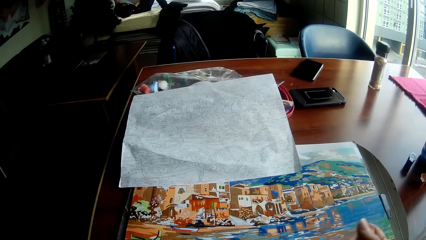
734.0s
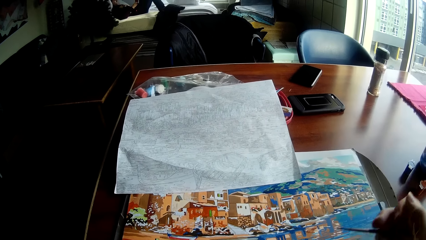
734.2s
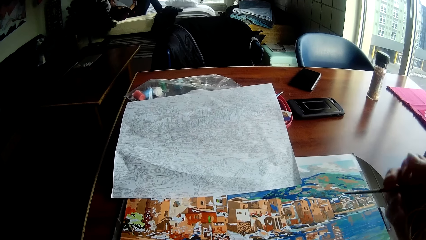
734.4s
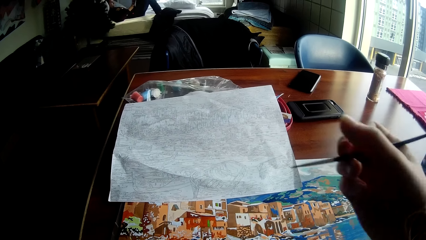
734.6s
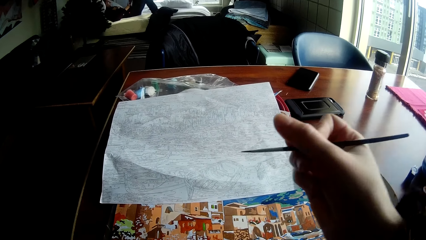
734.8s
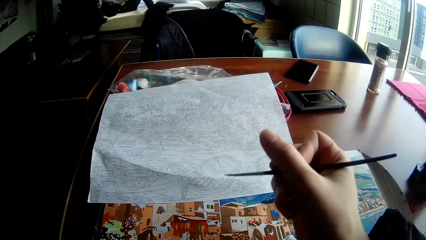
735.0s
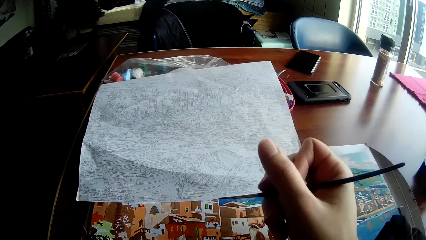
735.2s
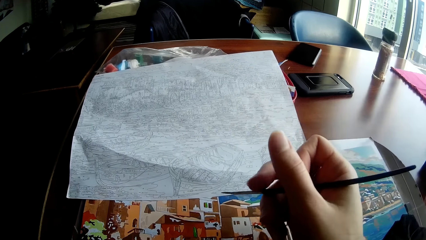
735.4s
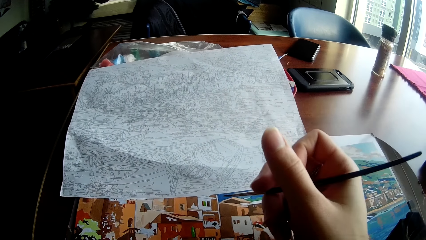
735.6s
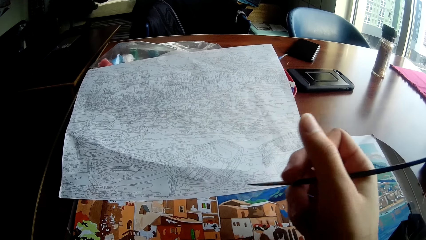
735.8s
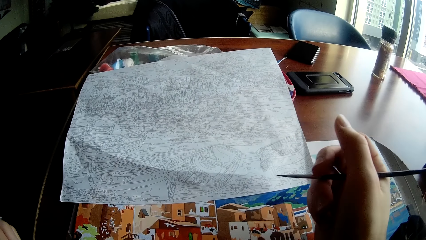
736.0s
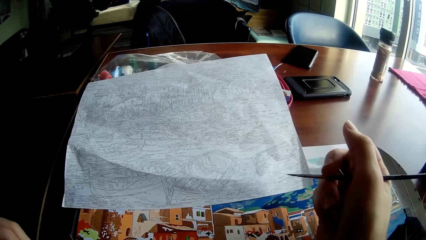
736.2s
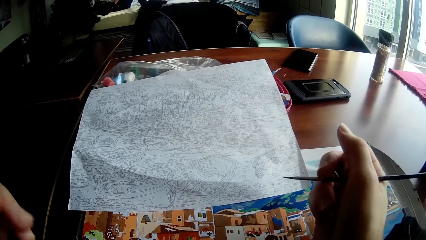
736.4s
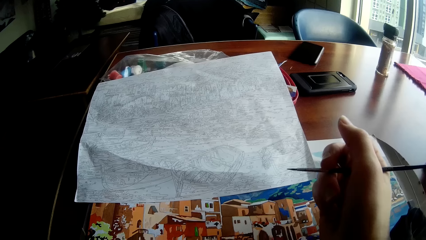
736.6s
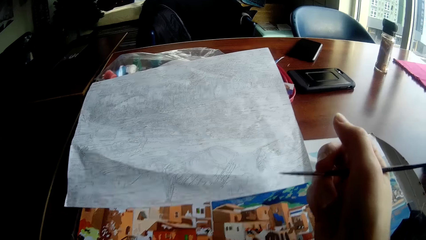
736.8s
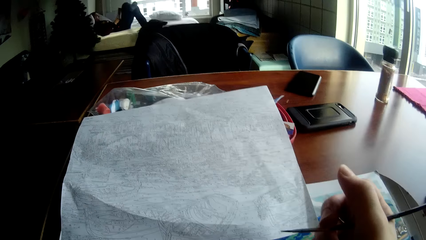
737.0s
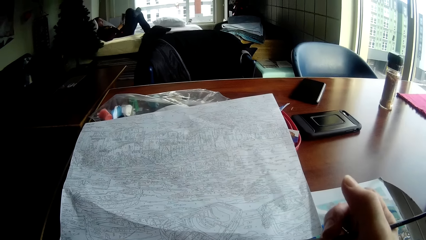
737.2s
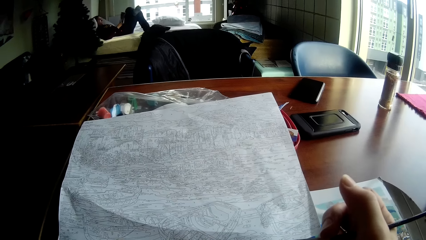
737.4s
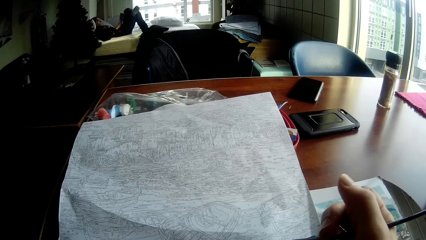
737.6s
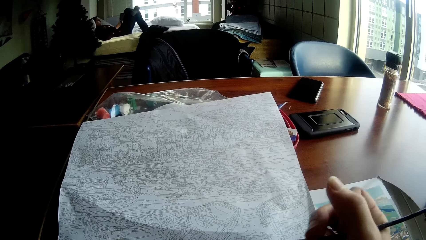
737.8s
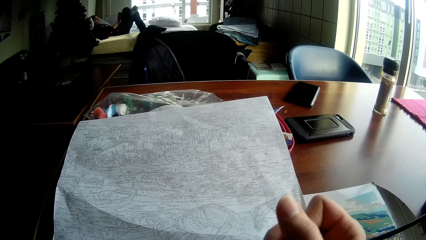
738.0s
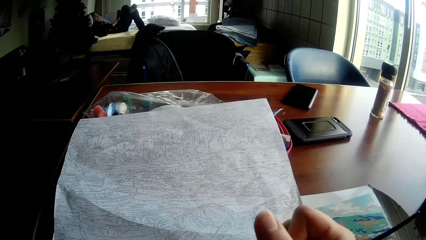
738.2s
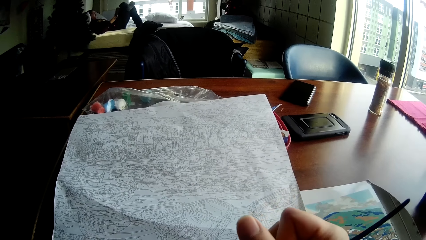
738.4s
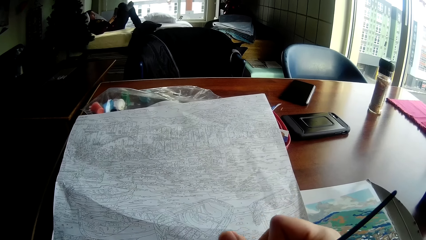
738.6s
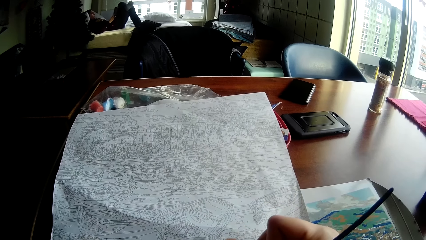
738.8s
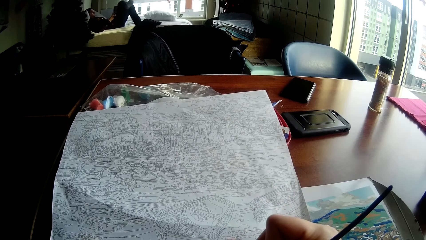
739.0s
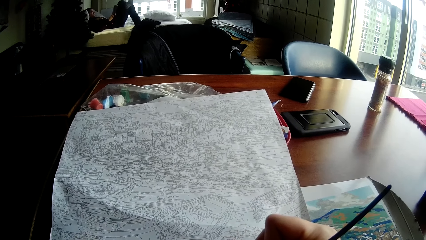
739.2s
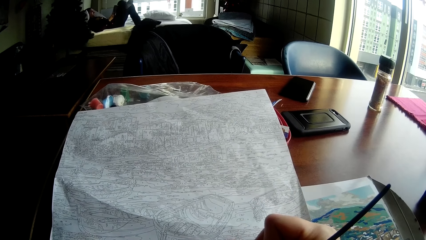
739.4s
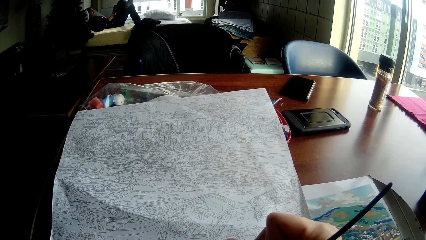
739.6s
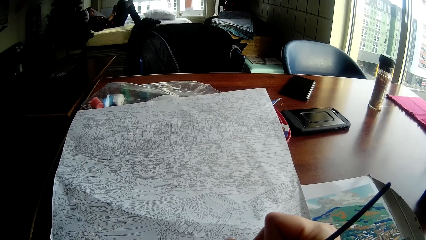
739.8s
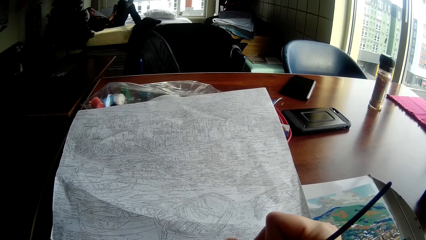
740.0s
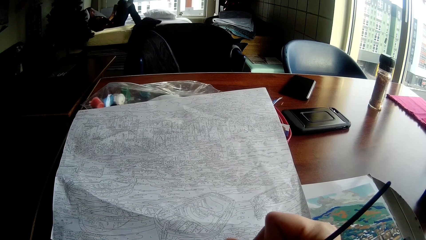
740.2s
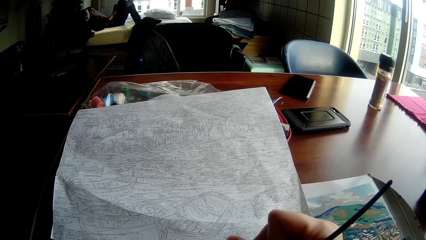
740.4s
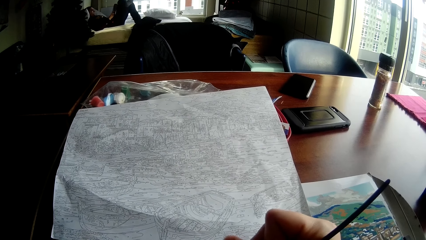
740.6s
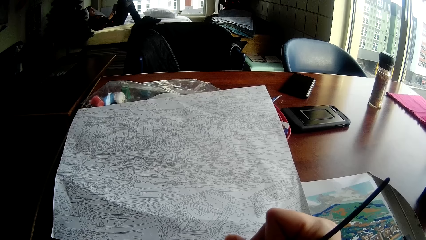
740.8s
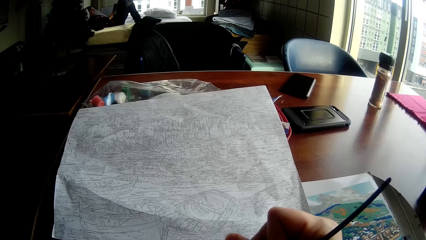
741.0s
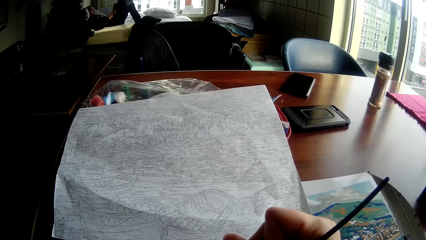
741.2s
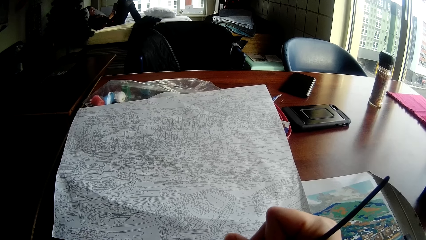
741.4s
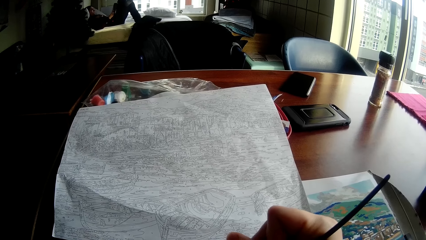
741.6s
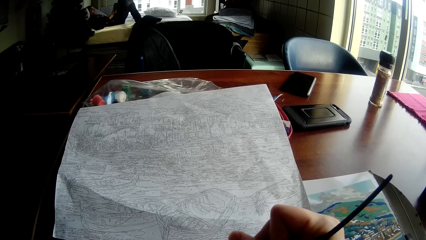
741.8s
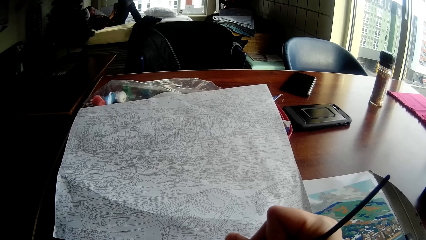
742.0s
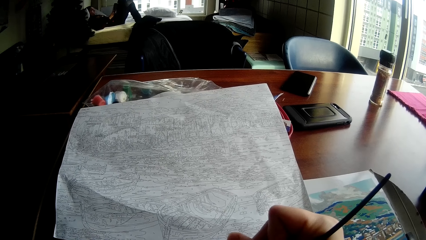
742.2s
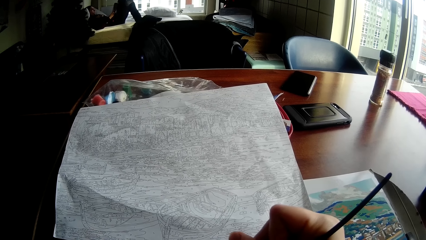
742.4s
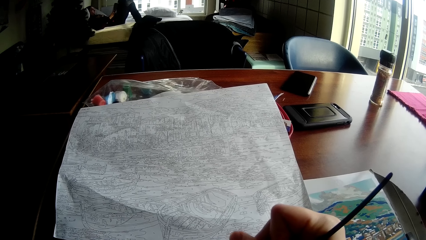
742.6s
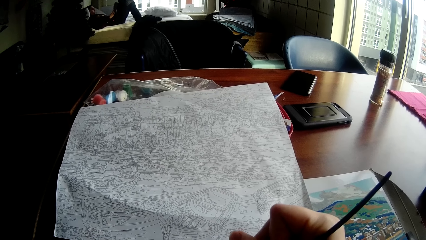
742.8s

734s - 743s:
The camera wearer paints the drawing on the table with the brush in his right hand.

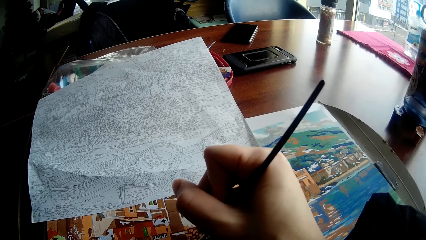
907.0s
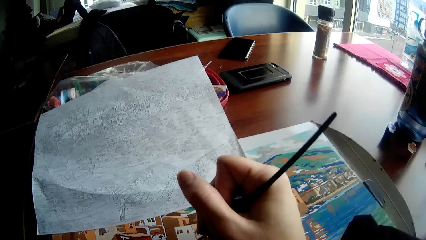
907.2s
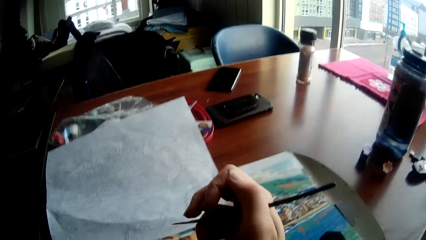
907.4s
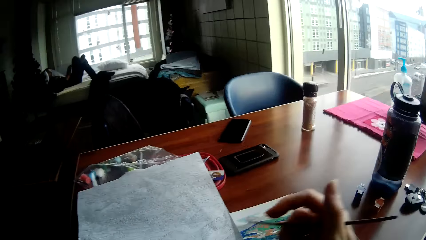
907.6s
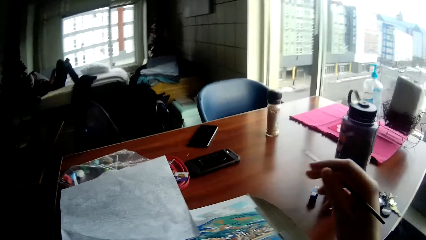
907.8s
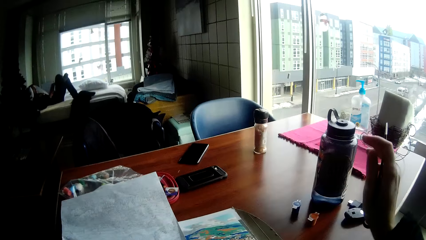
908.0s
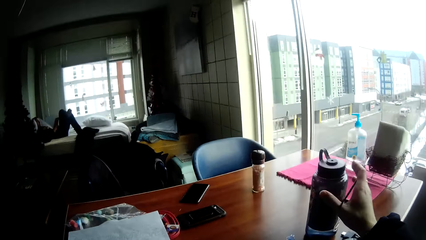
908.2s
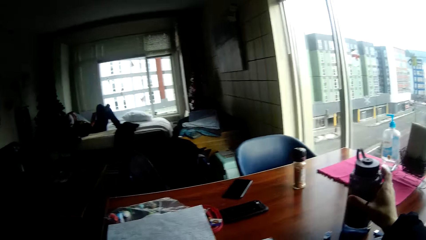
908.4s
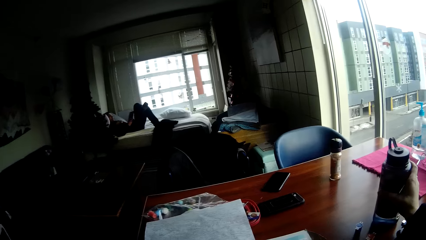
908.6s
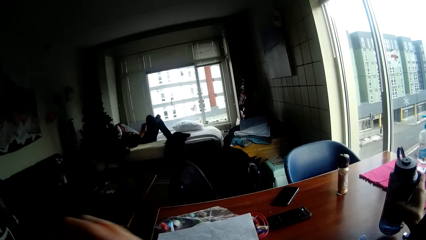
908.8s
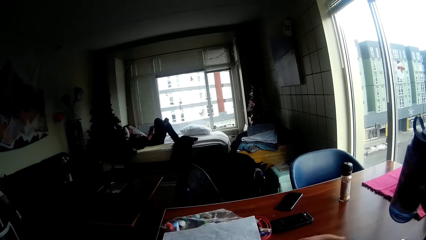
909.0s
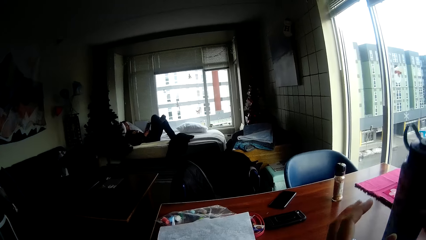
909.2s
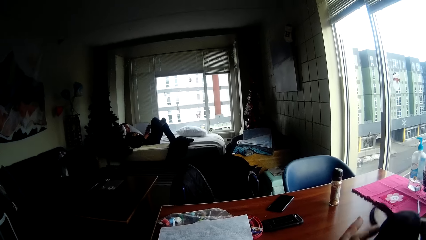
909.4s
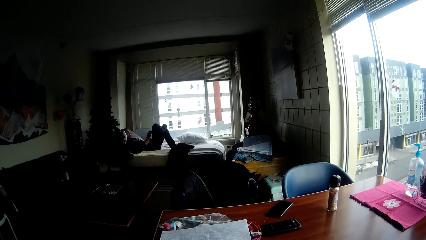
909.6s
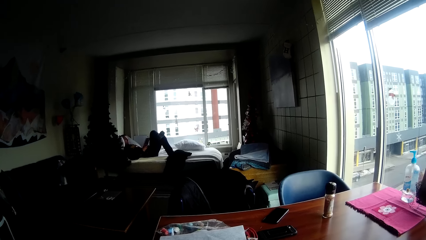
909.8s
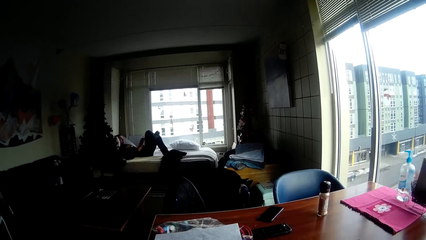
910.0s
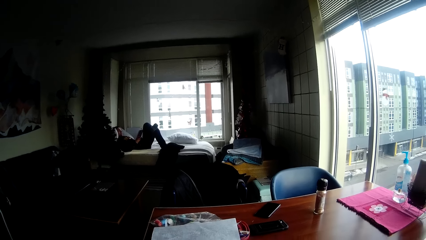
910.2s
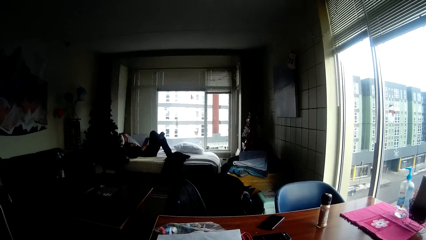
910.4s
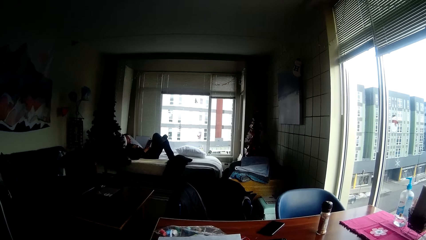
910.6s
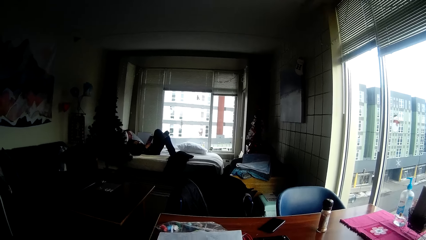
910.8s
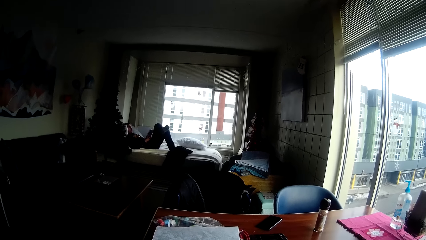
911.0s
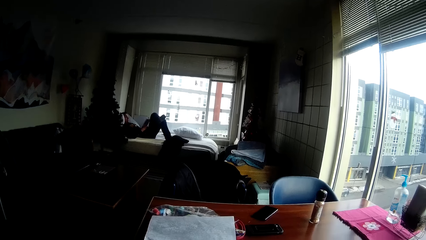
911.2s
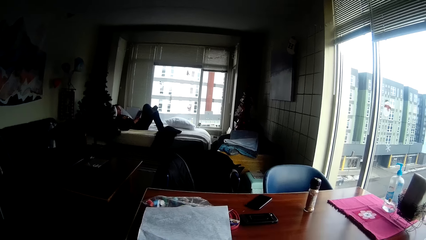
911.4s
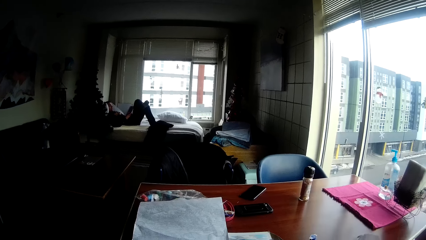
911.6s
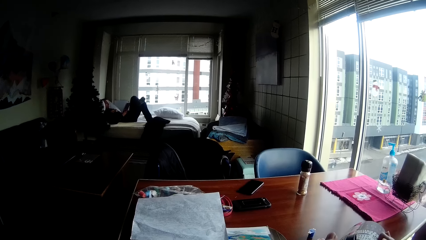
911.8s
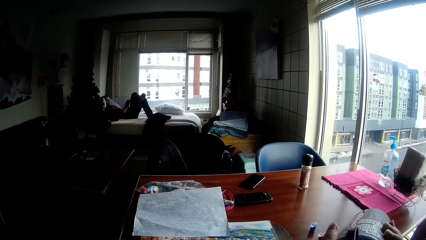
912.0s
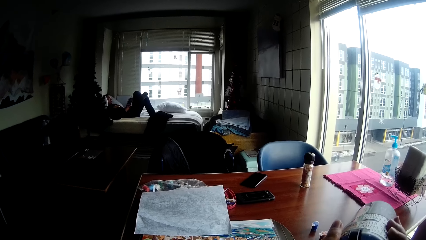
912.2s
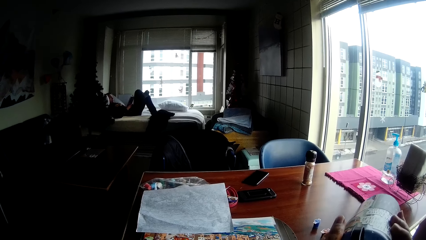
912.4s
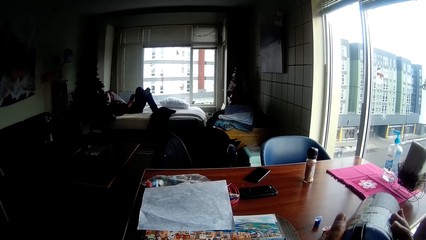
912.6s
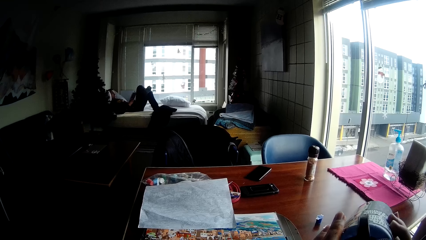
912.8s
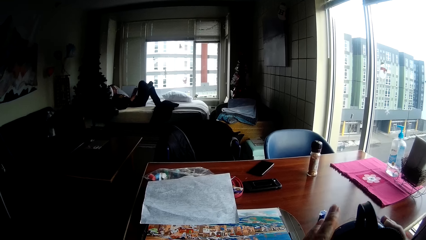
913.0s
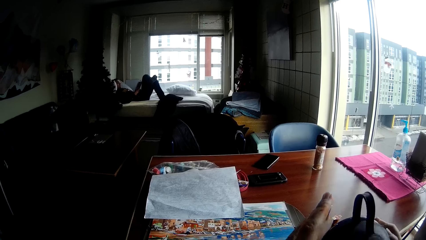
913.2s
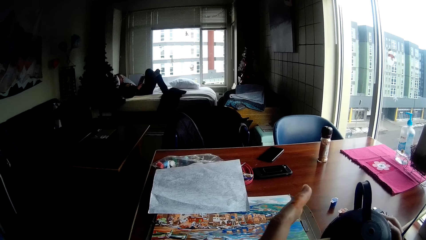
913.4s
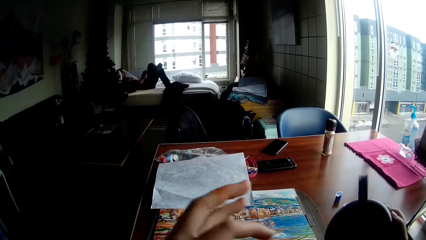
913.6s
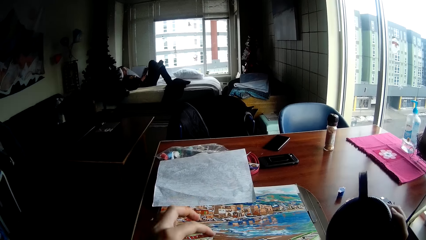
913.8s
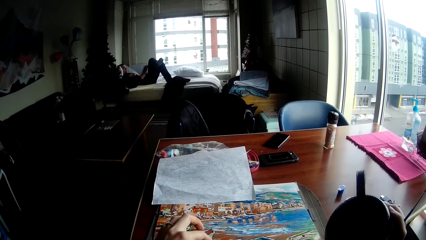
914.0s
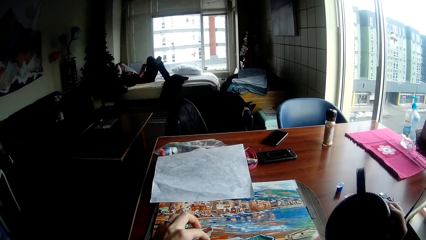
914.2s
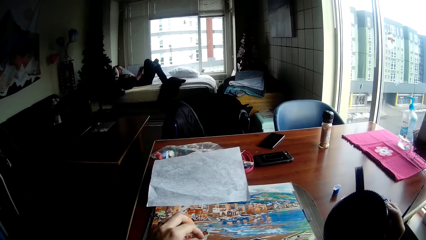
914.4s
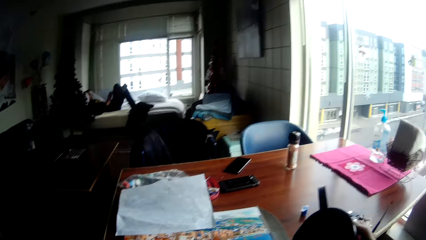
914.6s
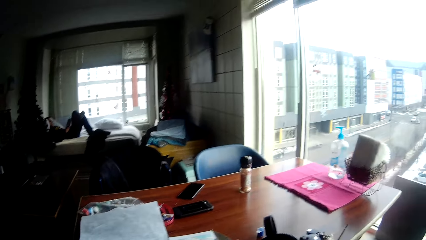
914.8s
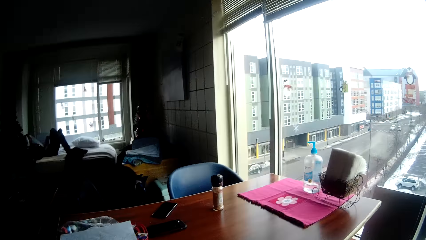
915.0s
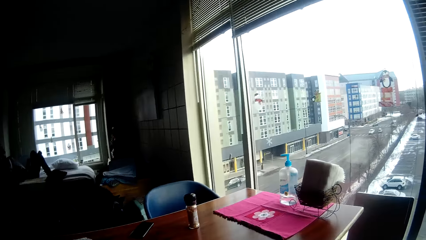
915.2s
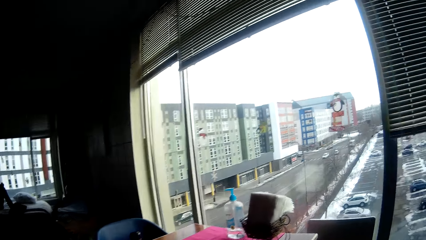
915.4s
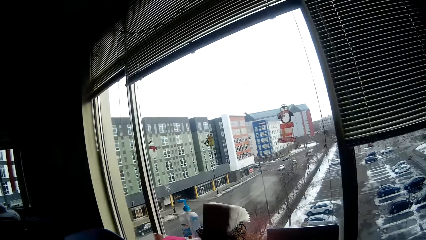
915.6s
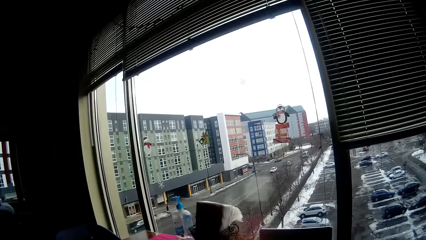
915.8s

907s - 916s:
The camera wearer takes a water flask on the table with the right hand. They hold the water flask with both hands. They drink water from the water flask with both hands.
